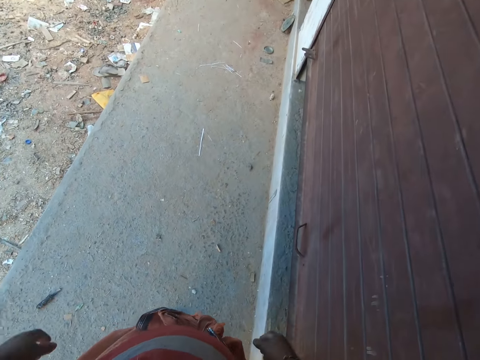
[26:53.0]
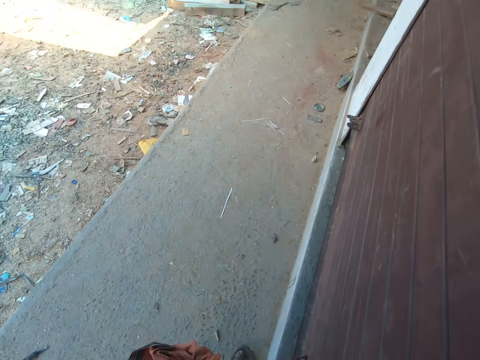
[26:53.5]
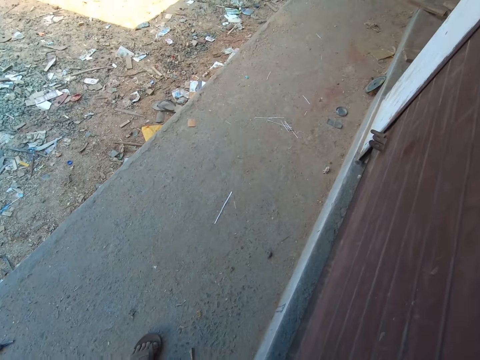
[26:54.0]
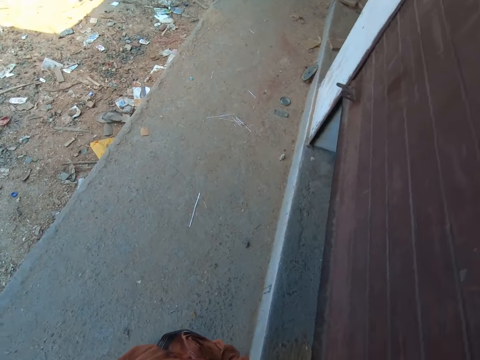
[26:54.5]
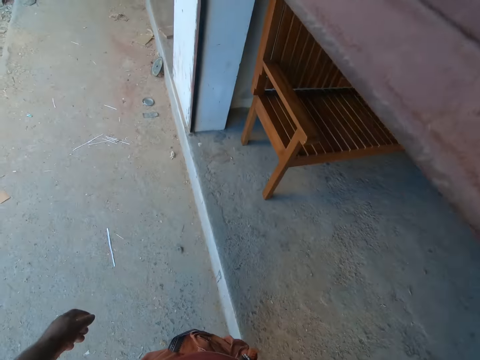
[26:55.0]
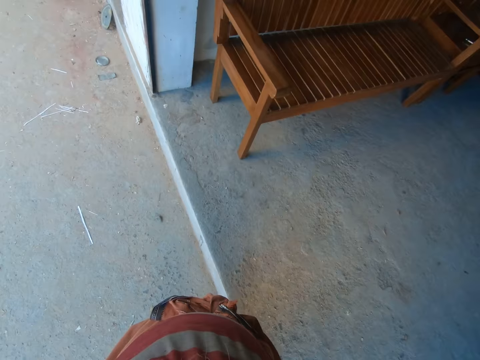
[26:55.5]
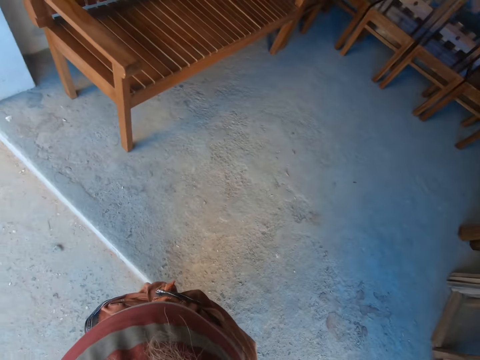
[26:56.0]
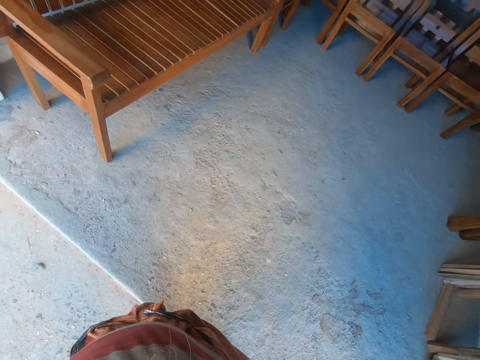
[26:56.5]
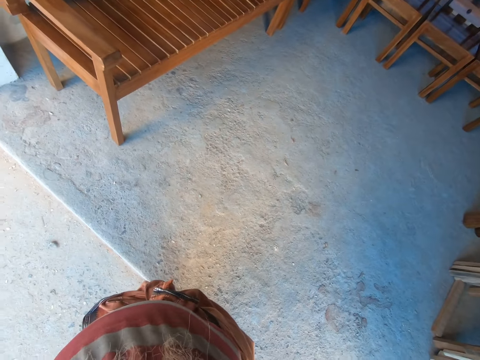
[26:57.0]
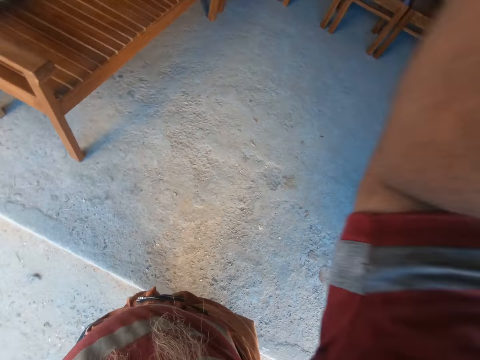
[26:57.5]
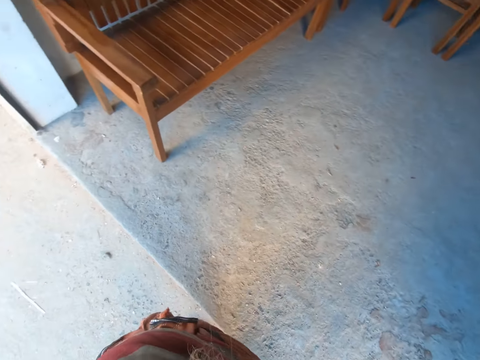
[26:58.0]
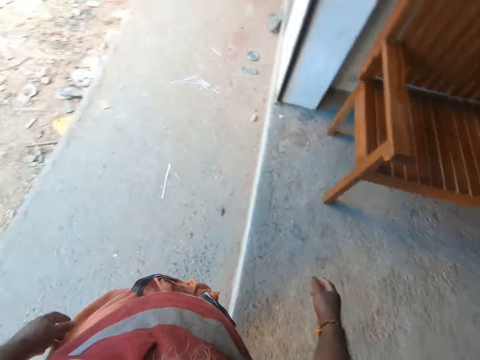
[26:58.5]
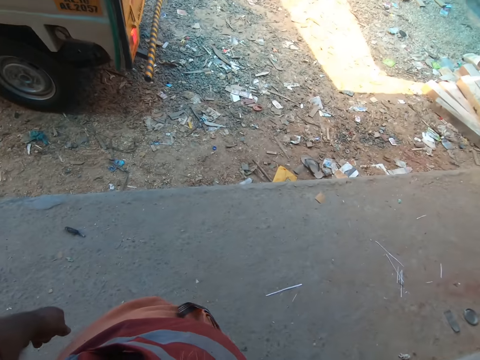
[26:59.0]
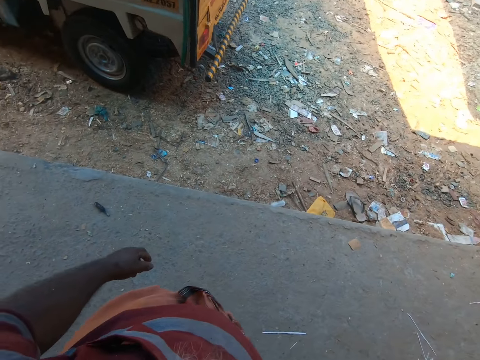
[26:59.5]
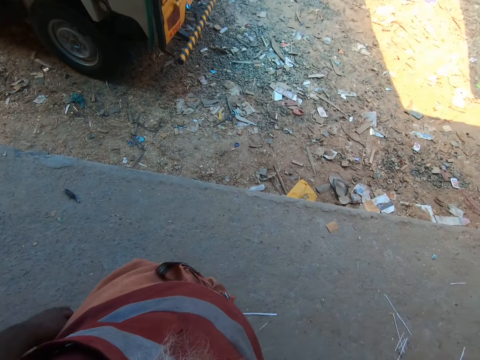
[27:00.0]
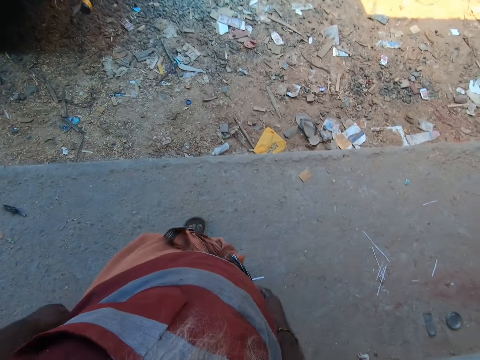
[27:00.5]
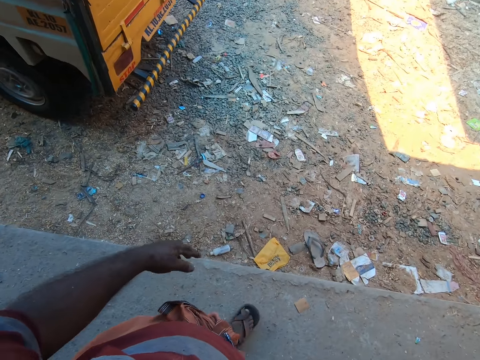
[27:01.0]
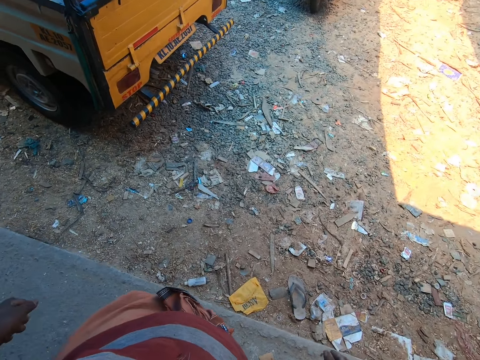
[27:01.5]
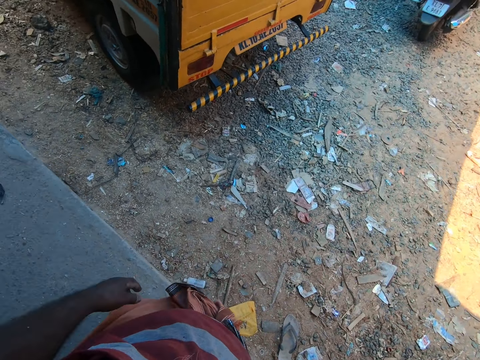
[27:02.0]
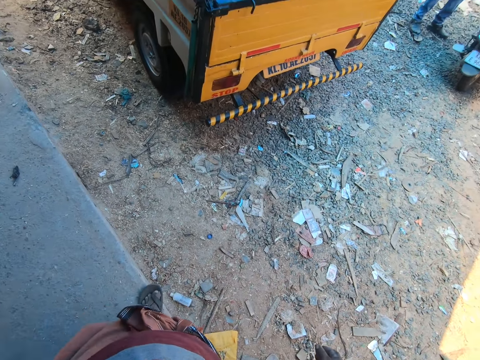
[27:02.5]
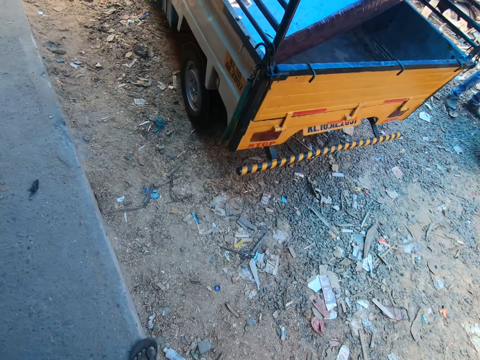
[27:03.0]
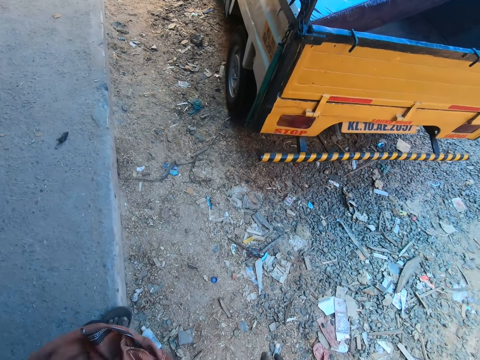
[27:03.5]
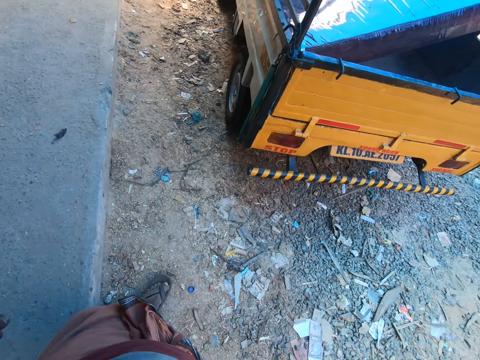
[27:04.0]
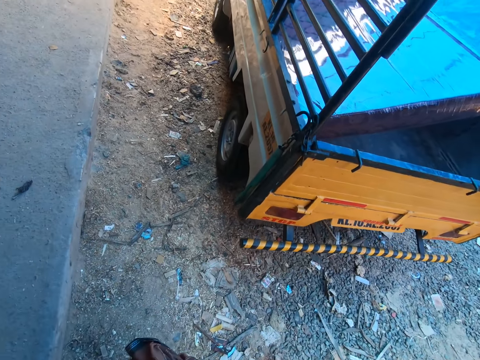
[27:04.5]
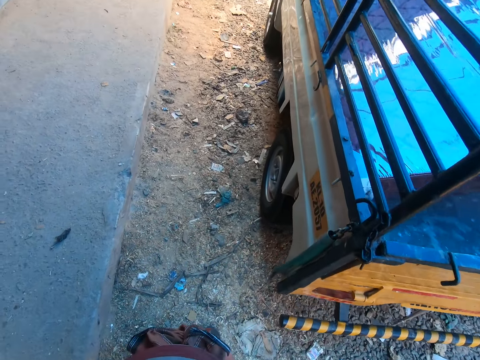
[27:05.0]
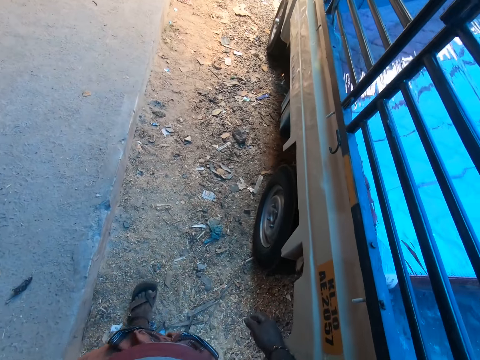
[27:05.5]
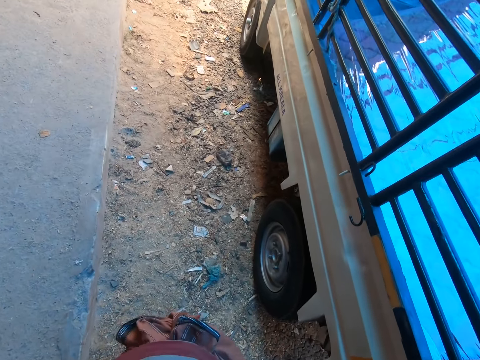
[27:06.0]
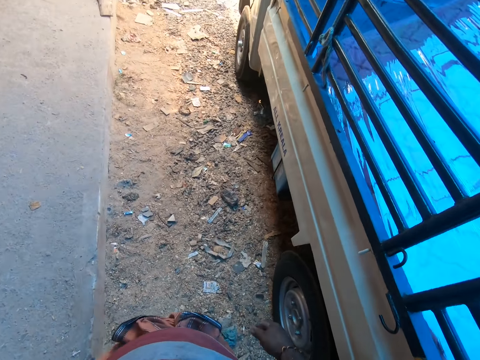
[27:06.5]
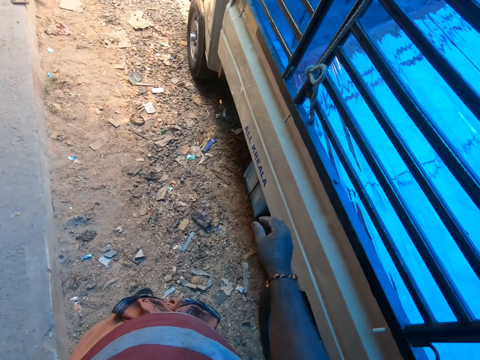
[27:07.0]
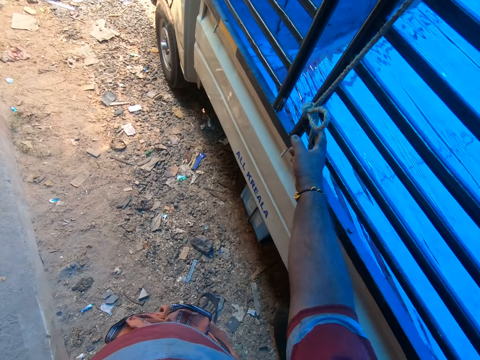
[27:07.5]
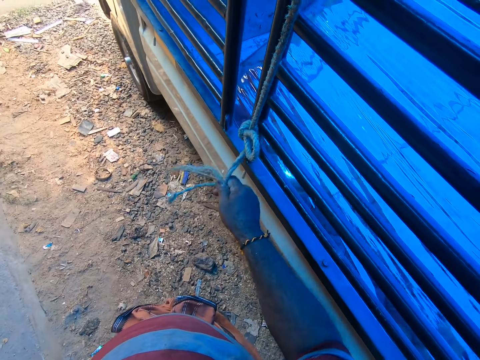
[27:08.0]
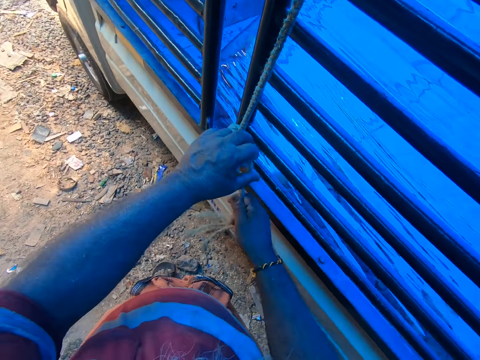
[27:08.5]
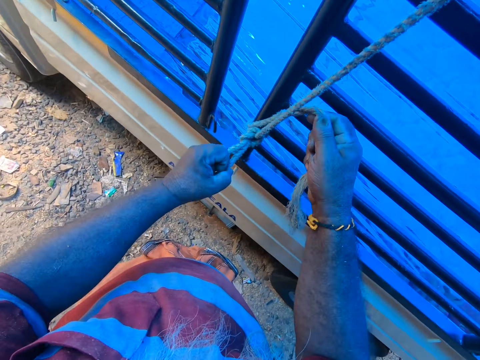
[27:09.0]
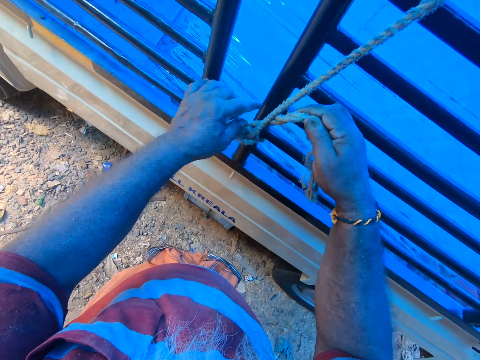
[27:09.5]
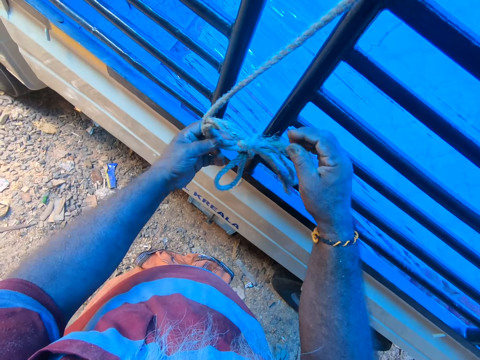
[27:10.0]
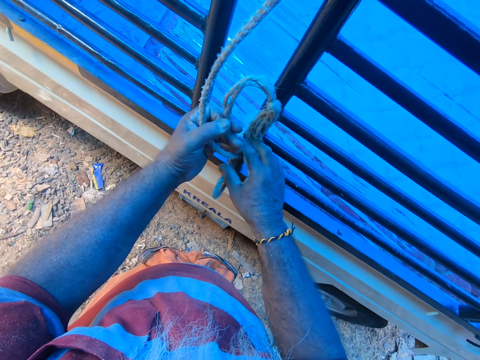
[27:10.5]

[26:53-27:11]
The camera wearer opens the warehouse door with his right hand. He looks at the house, turns around and walks on the veranda. He steps on the ground and walks on the ground. He loosens a rope on a truck with his hands.

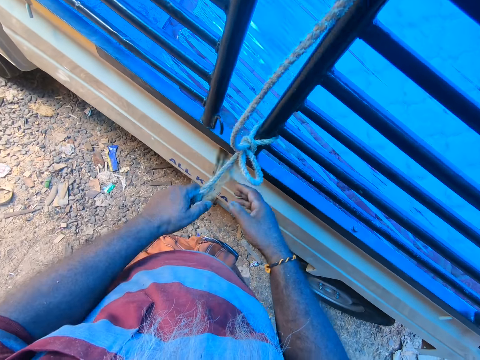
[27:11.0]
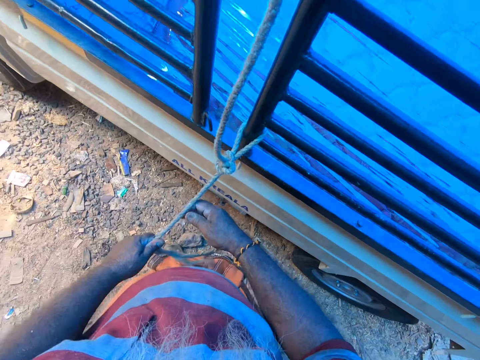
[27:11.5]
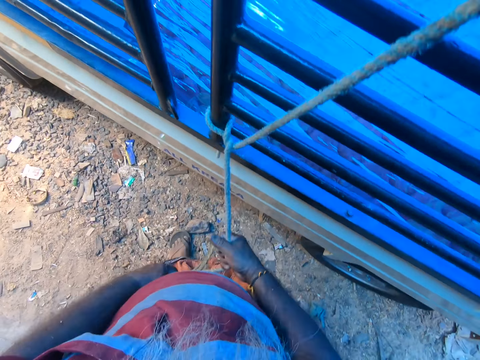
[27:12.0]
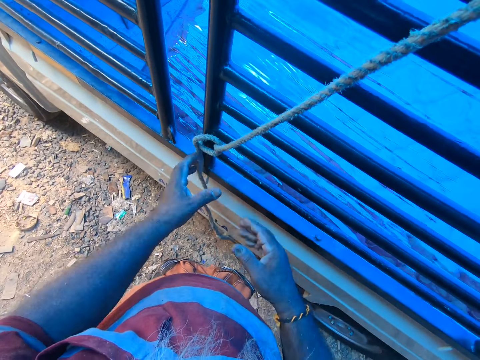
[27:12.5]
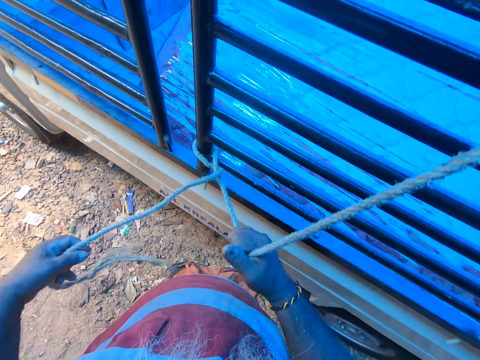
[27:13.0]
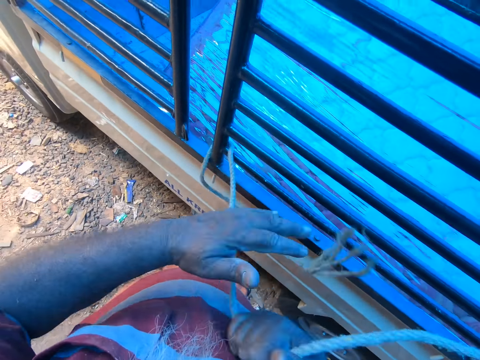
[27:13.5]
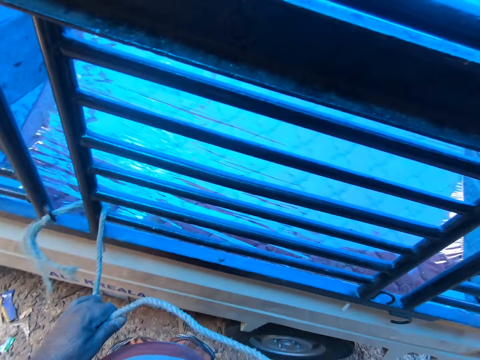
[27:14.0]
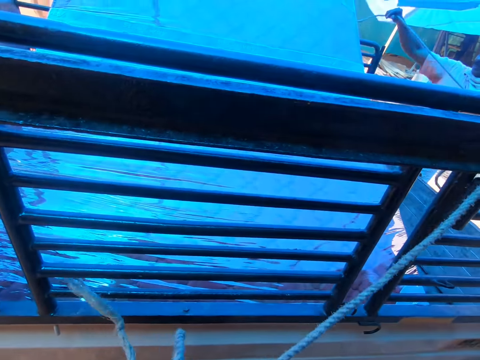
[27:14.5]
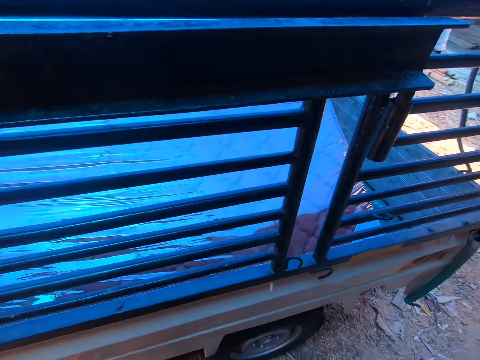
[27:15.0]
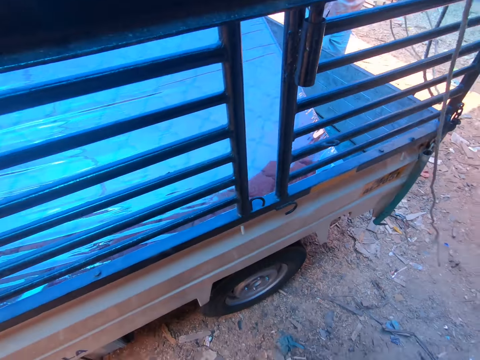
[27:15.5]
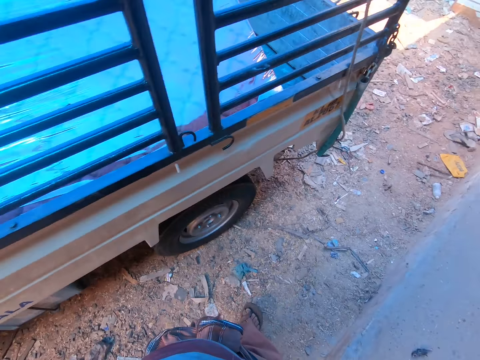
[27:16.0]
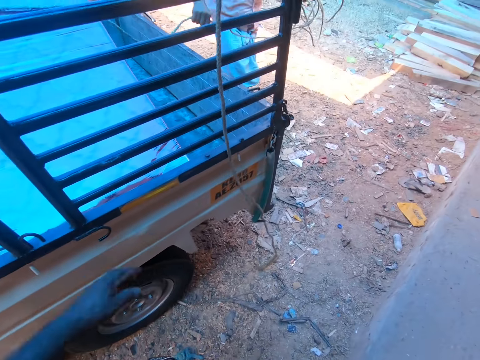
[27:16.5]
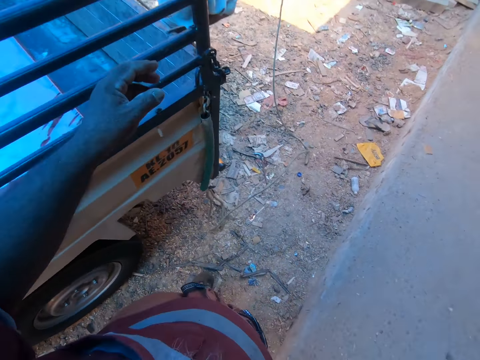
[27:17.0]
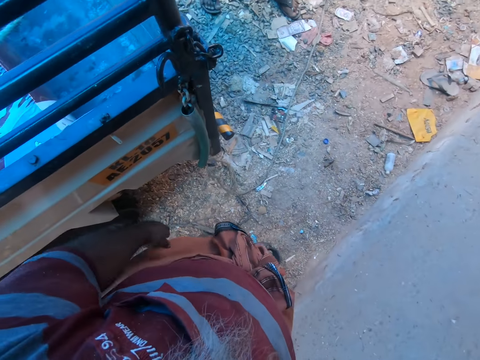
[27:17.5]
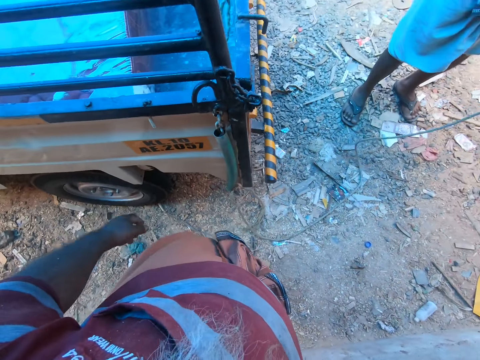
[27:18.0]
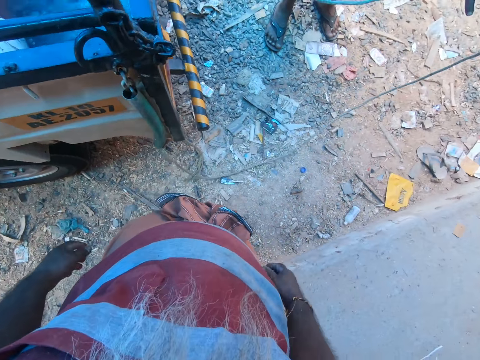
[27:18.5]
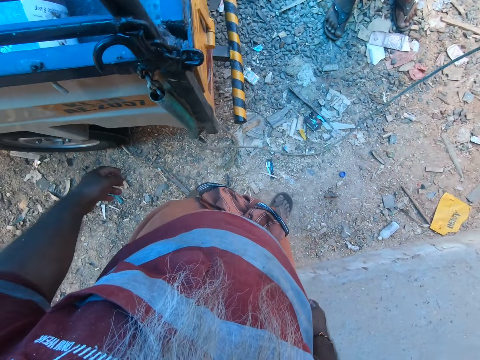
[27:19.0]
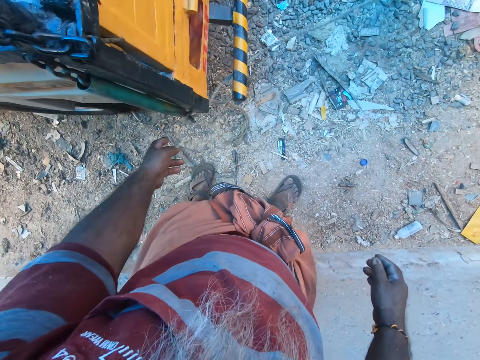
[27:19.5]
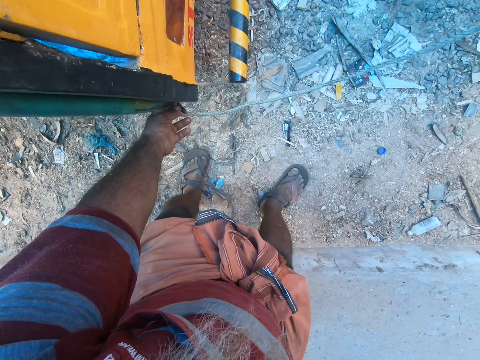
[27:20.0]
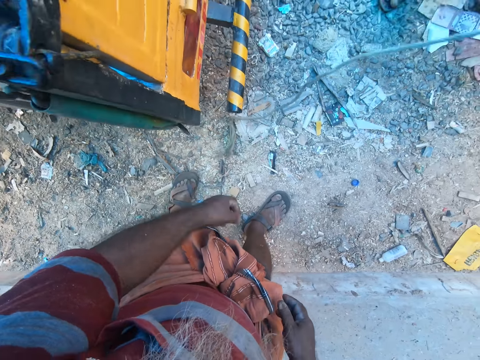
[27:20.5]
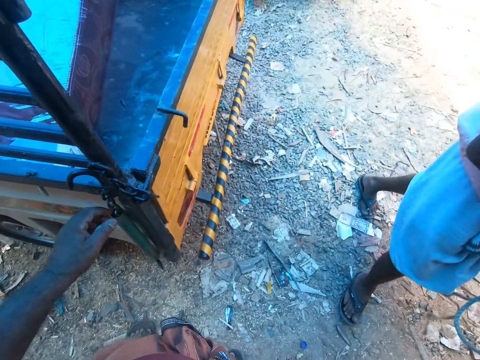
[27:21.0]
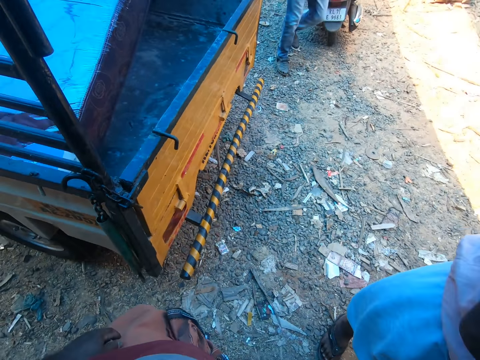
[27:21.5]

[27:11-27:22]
A man pulls the rope on the truck with his left hand. The camera wearer walks. The man pulls the rope on the truck with both hands. The camera wearer lifts a hand. He moves the rope from the truck with his left hand.
